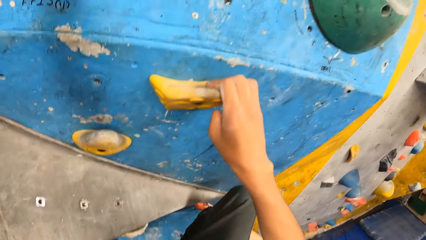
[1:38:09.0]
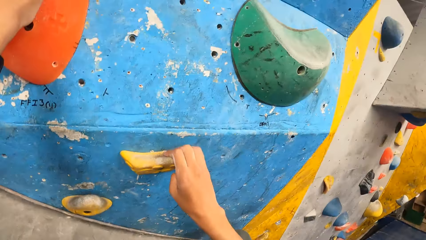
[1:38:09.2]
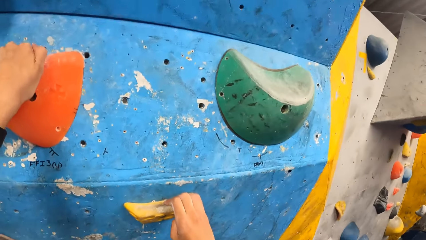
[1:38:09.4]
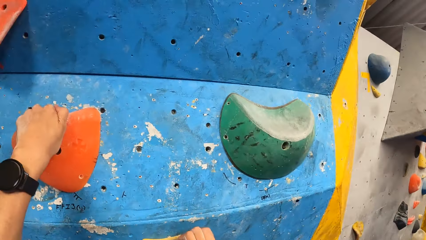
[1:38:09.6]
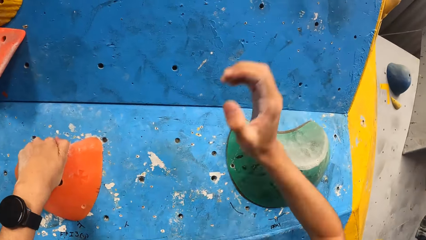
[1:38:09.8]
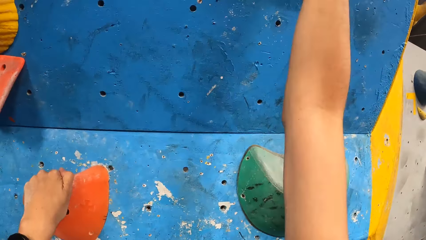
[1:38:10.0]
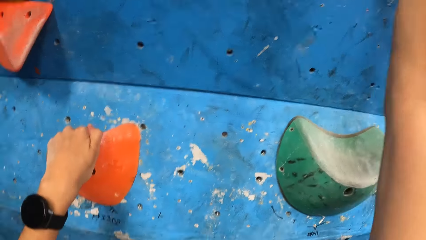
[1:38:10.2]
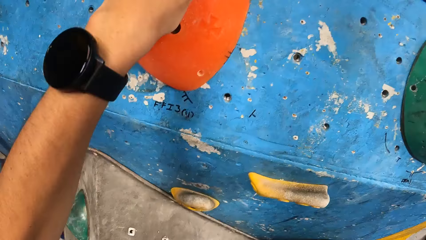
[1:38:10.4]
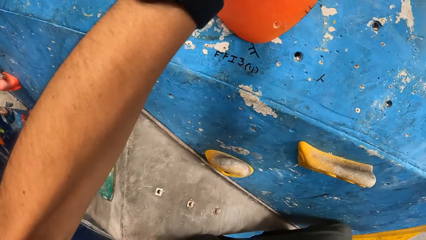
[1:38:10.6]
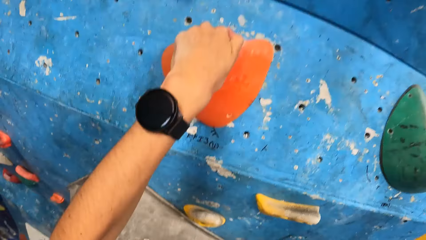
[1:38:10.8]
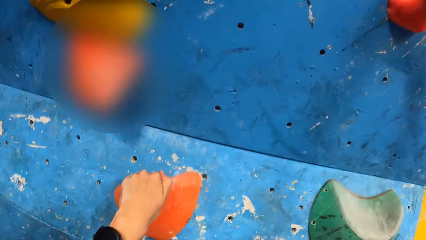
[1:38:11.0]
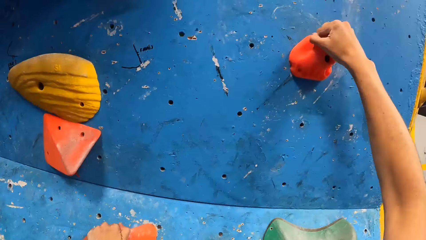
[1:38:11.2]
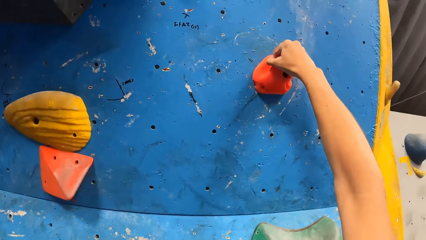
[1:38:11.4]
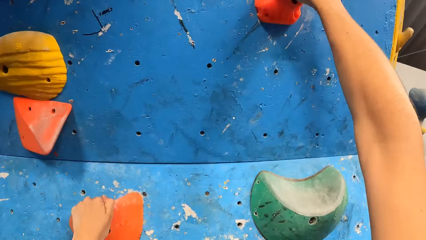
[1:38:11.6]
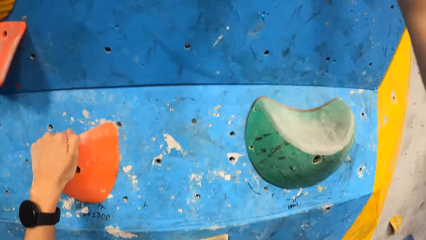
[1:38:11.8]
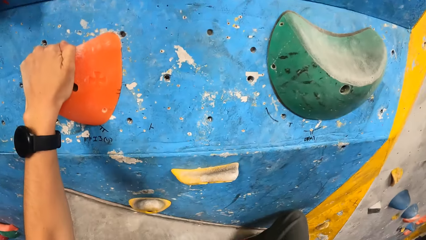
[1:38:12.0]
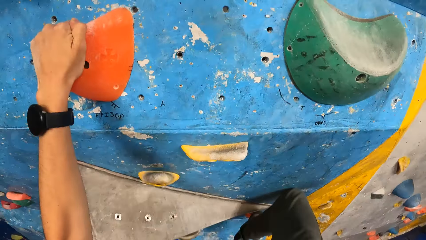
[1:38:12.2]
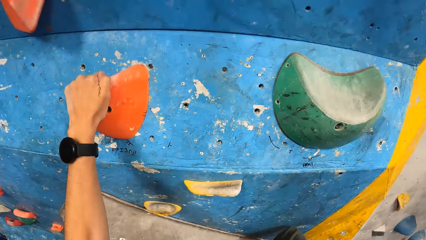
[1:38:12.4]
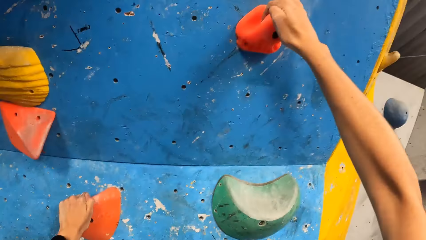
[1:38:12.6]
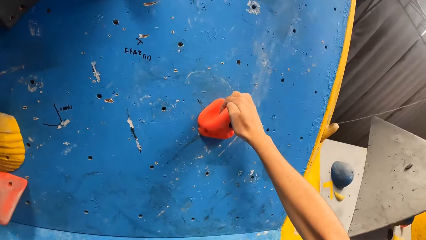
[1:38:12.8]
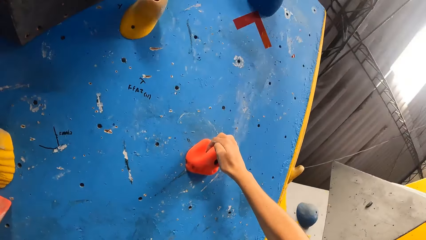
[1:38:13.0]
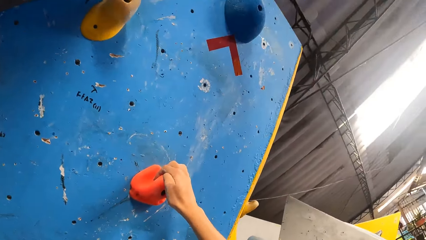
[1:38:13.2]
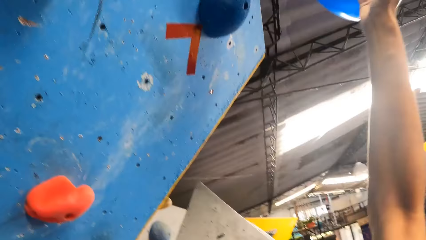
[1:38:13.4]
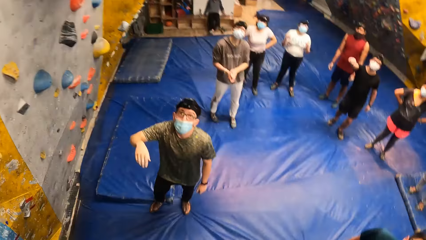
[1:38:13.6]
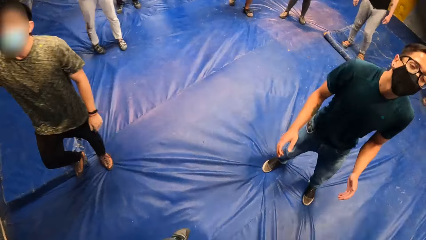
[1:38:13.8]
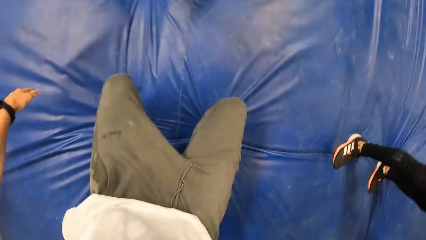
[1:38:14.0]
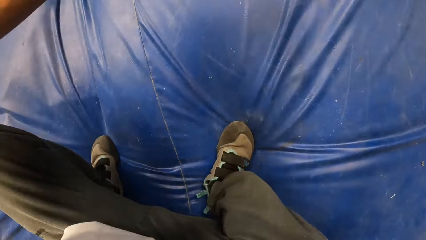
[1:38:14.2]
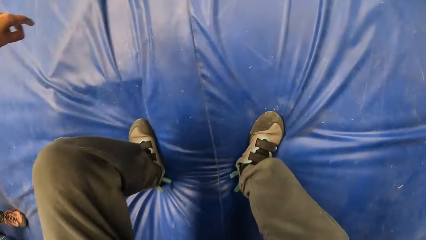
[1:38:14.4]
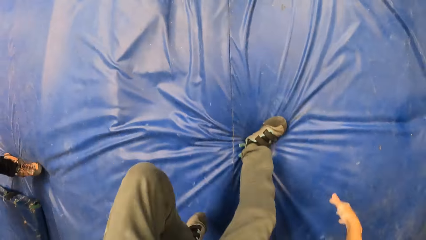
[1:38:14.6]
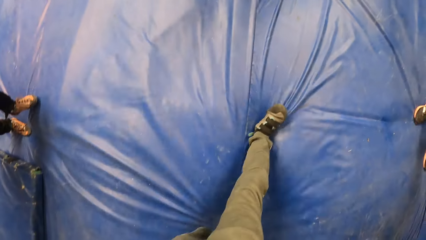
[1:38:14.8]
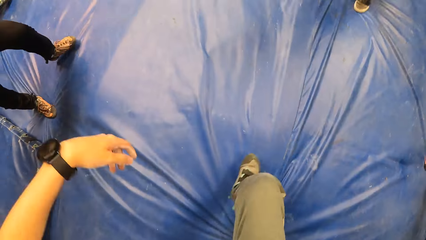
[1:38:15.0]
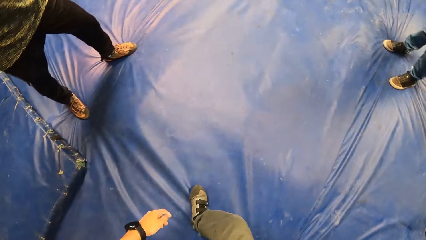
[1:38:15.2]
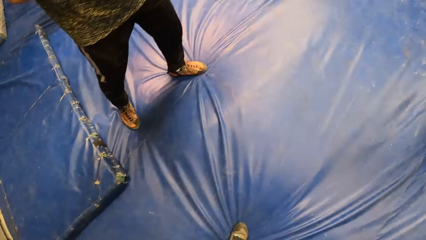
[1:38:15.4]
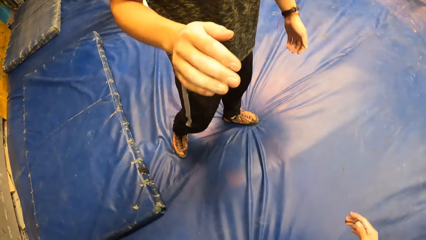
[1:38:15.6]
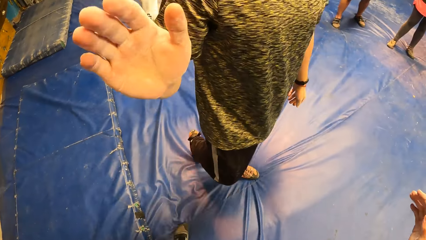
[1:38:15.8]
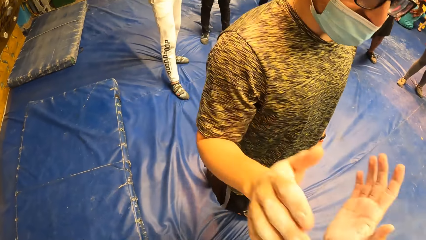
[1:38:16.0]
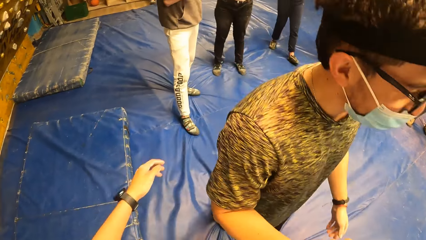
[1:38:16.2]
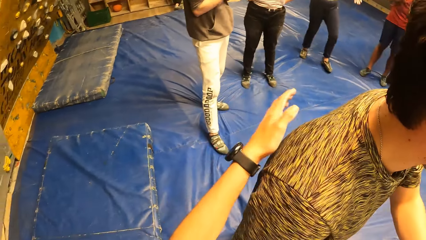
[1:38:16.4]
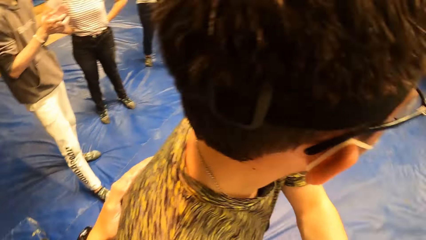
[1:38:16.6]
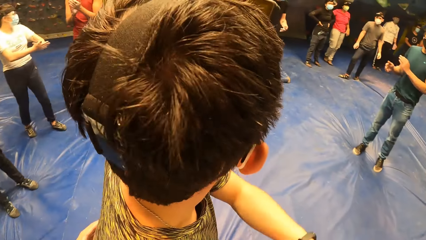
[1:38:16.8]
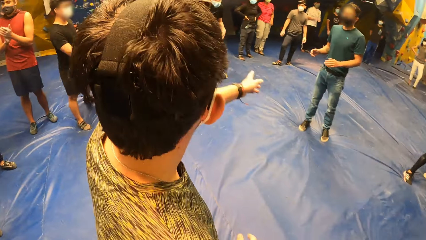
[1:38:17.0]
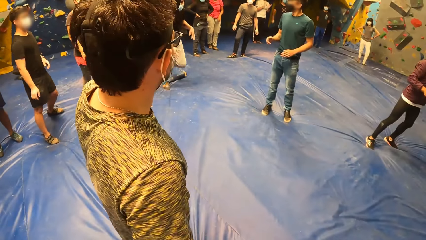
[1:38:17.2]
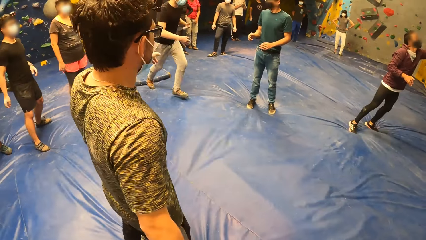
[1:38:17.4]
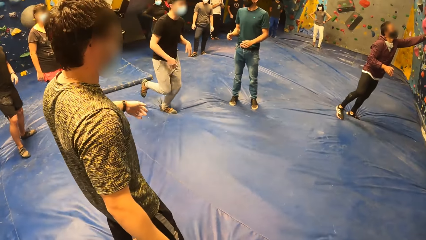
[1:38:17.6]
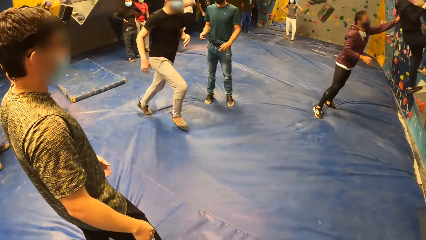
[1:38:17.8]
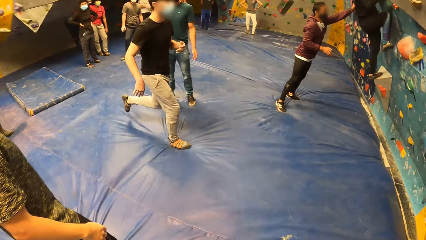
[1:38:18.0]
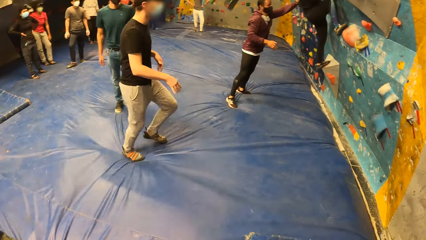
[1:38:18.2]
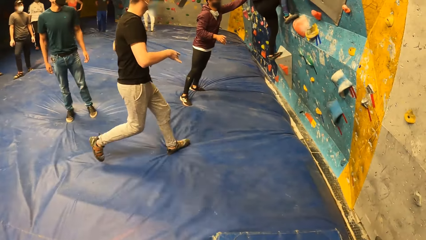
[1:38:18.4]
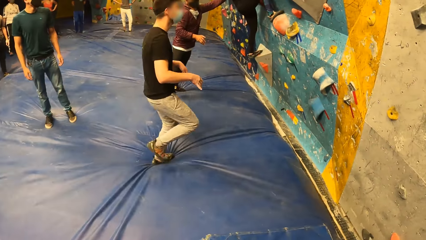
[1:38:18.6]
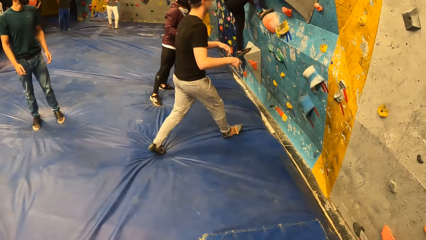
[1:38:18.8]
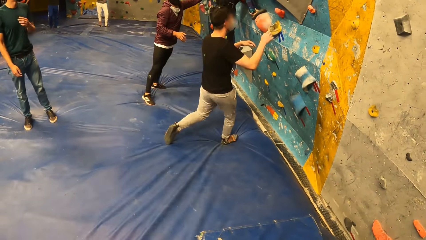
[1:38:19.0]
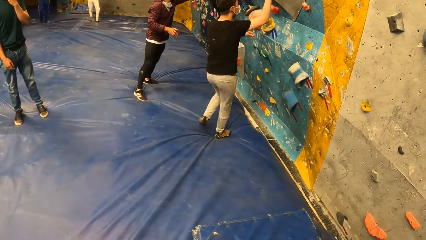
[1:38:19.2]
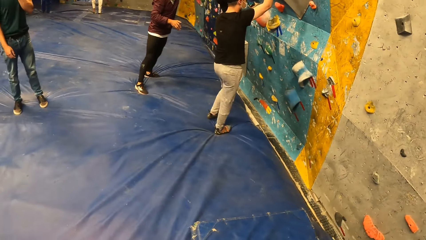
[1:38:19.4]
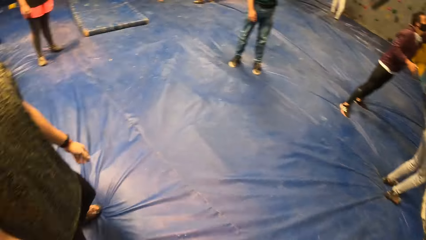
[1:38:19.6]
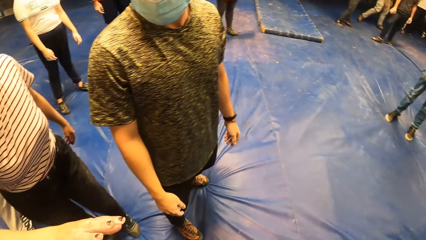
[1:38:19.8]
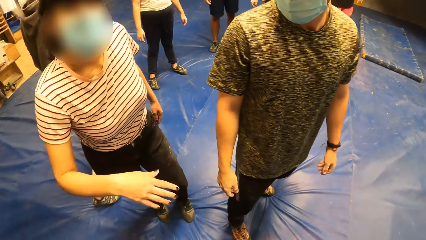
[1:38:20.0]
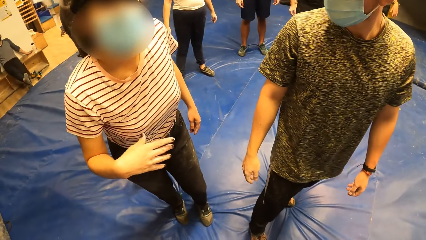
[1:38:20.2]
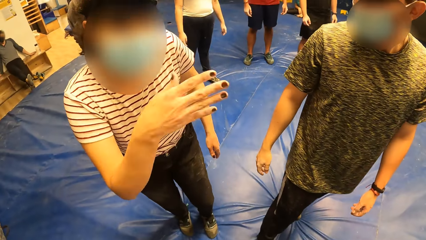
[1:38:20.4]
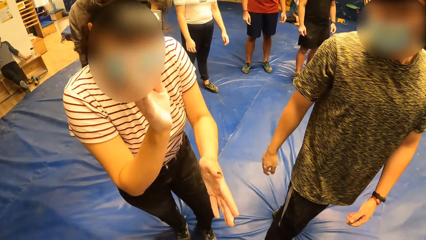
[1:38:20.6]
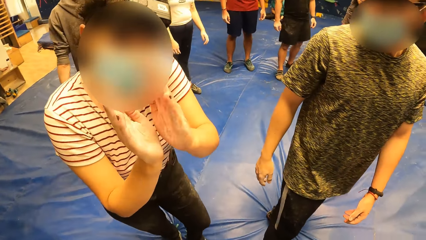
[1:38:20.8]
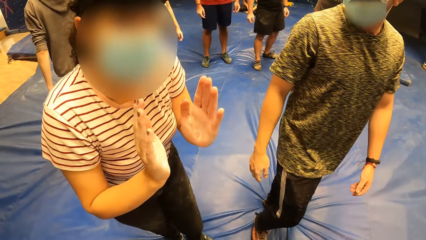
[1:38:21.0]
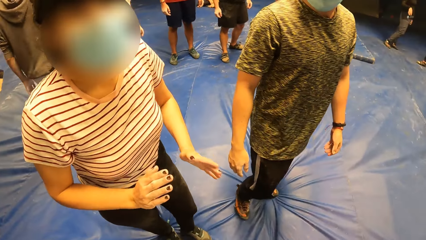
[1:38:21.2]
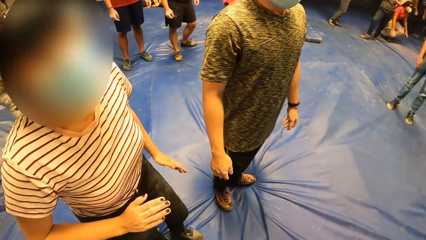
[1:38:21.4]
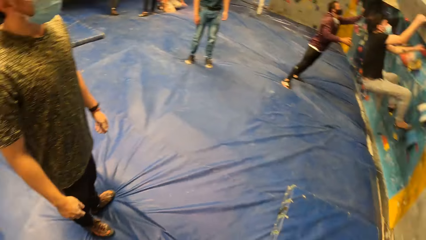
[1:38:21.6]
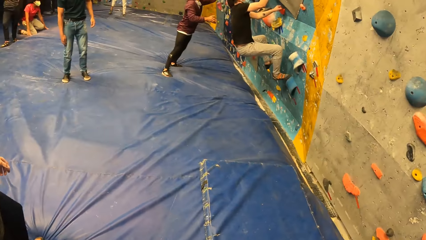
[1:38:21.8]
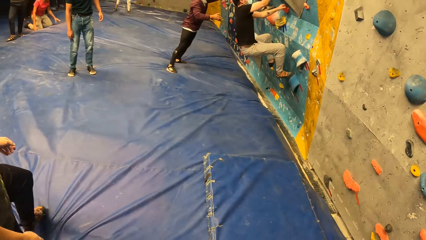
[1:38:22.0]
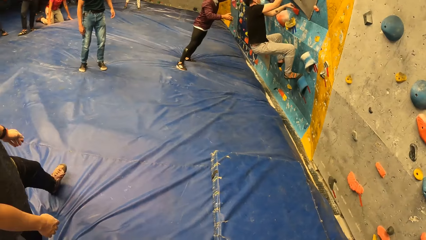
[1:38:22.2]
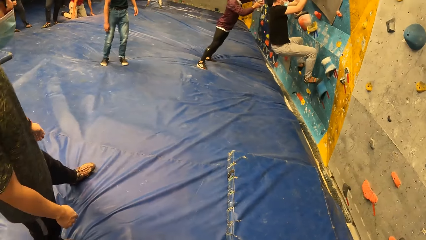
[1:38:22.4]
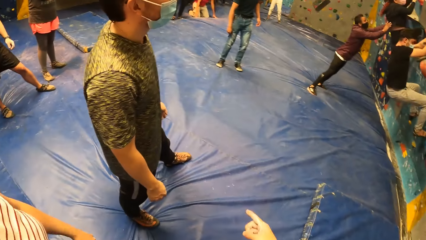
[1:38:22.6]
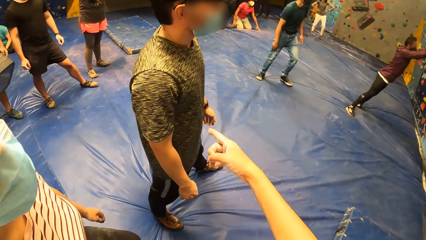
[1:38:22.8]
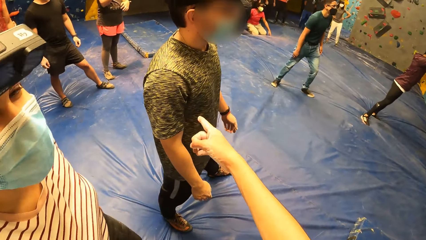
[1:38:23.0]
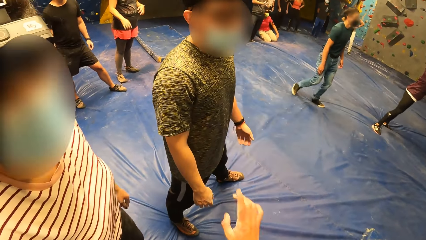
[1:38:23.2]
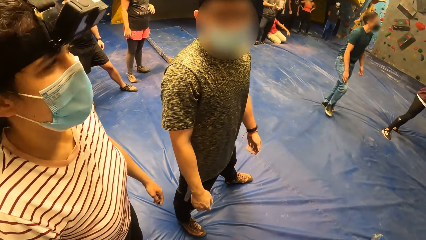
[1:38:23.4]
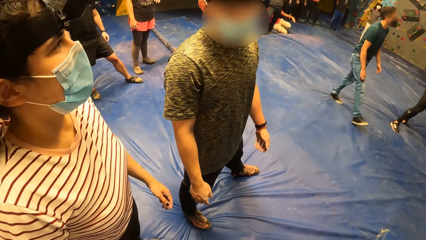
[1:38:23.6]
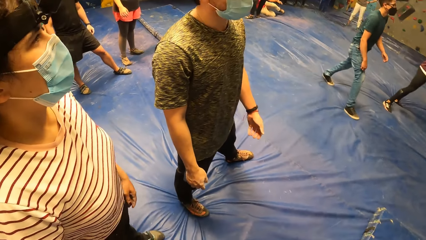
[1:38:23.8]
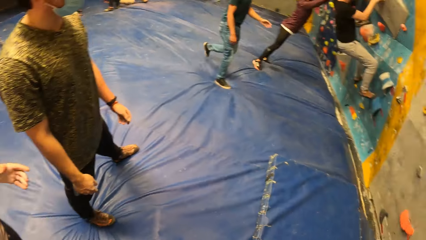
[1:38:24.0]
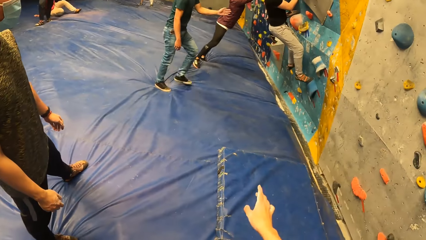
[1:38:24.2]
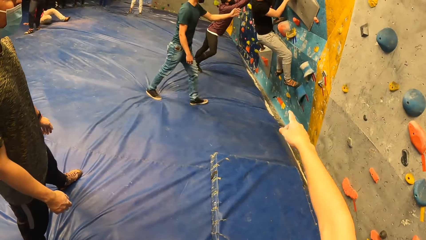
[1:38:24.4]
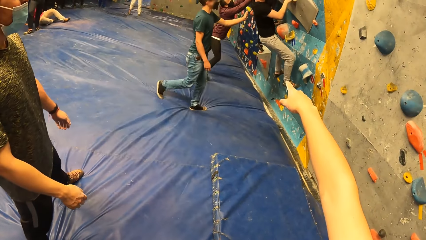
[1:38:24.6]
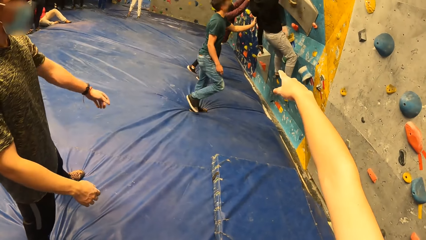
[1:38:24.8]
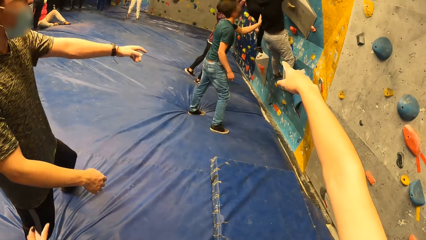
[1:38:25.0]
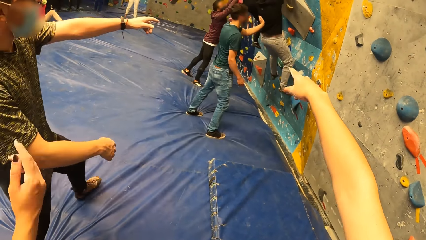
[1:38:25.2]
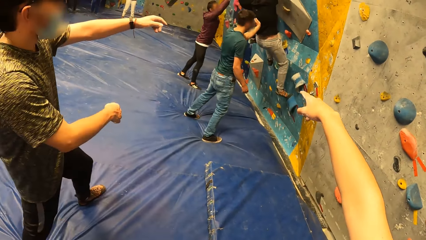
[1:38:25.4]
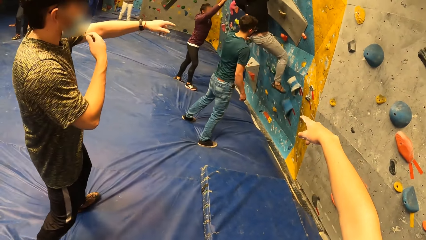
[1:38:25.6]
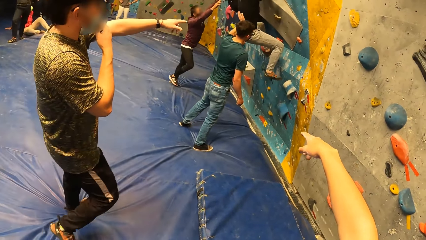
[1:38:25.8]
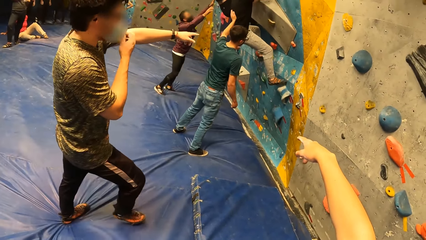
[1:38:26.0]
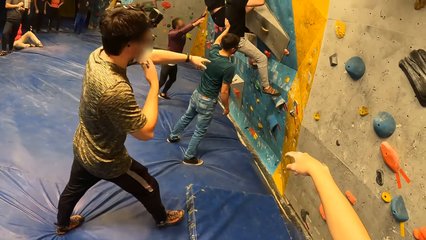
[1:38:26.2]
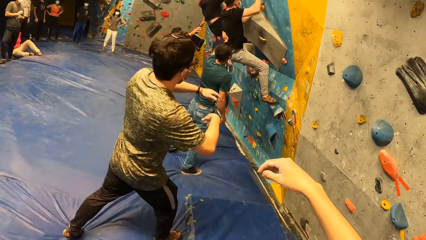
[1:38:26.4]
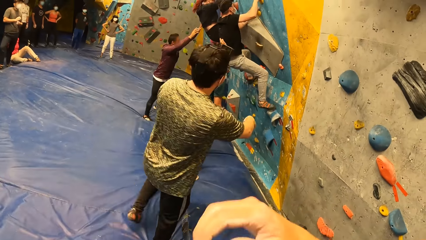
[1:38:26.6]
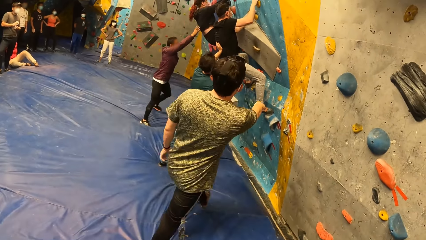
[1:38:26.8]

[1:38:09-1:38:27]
The camera wearer falls on a boulder mat from the bouldering wall. He jumps down. He shakes a man with his right hand. He looks around. Another man climbs the bouldering wall. The camera wearer converses with a woman and the first man. He points at the first man. He looks around.
